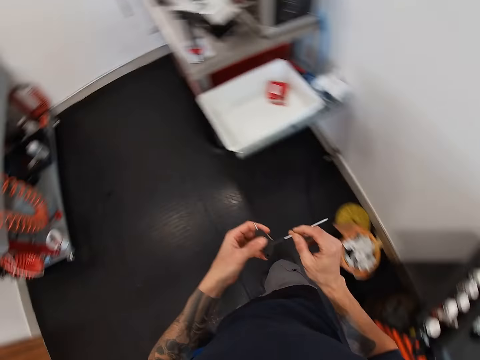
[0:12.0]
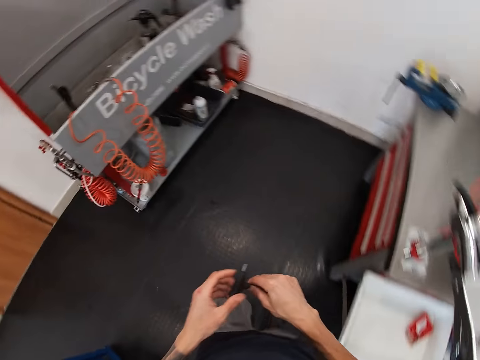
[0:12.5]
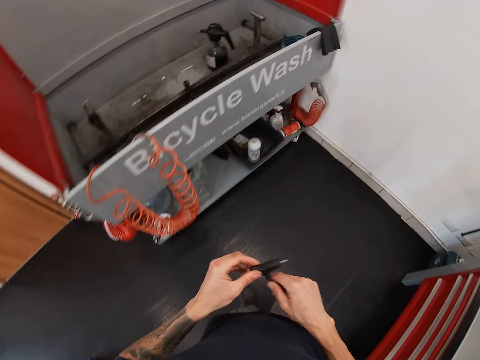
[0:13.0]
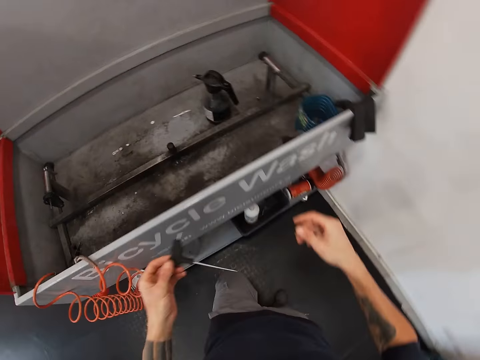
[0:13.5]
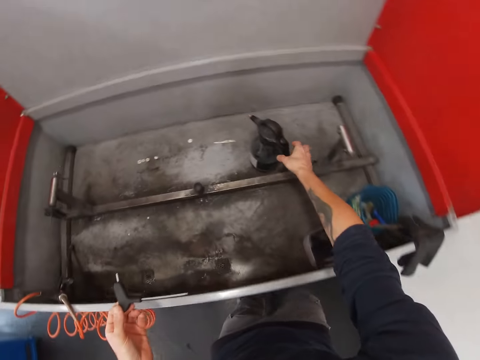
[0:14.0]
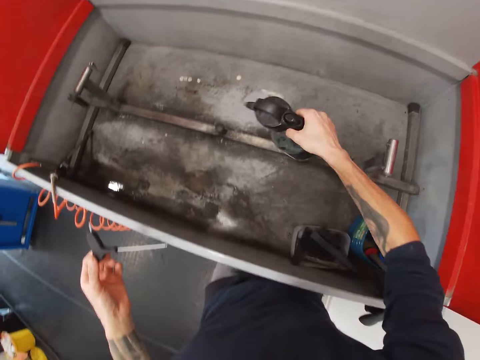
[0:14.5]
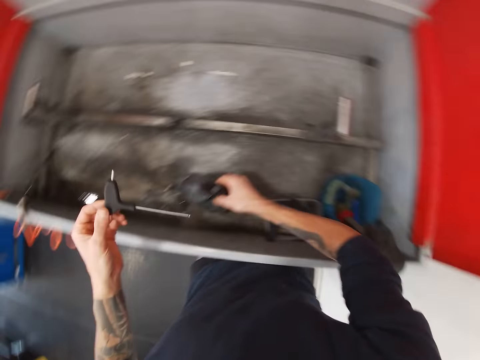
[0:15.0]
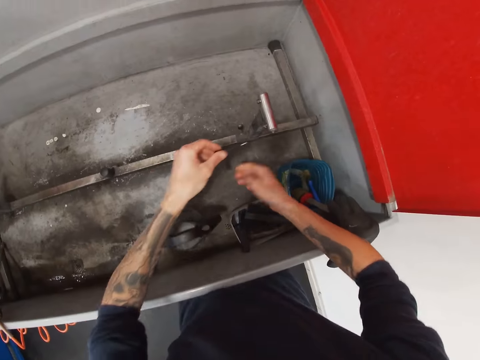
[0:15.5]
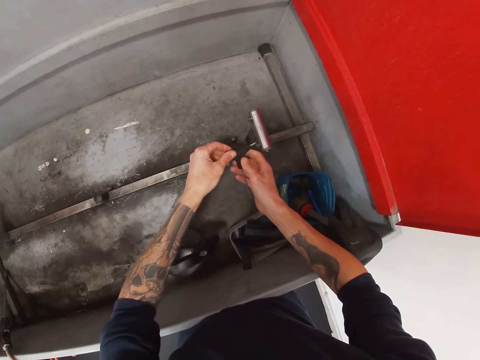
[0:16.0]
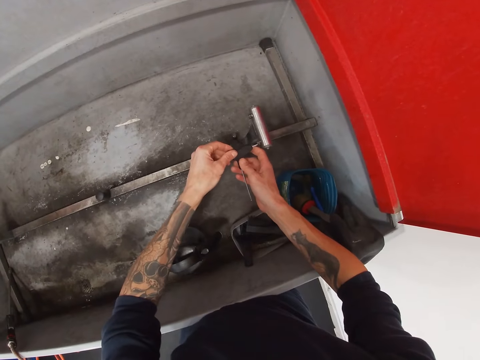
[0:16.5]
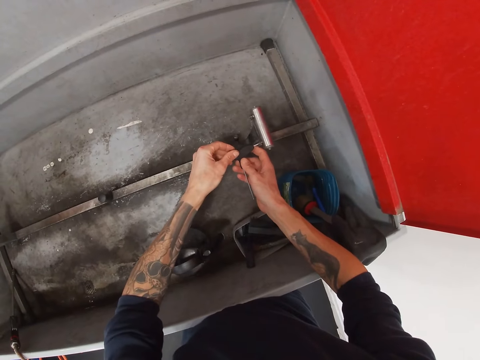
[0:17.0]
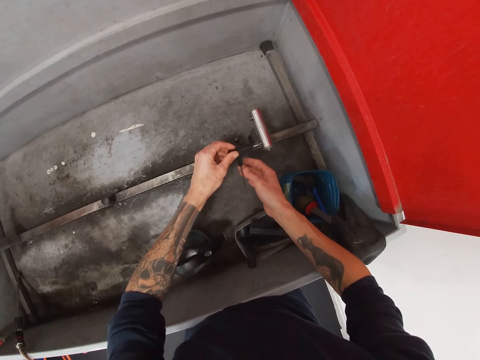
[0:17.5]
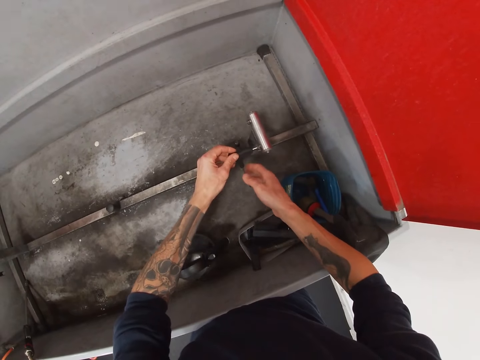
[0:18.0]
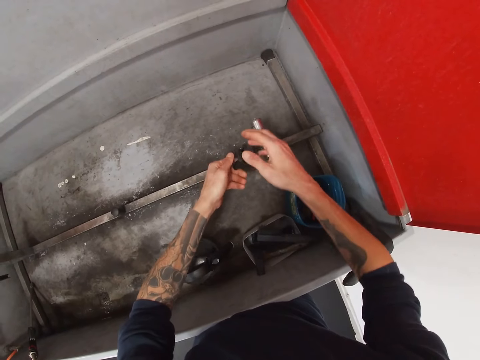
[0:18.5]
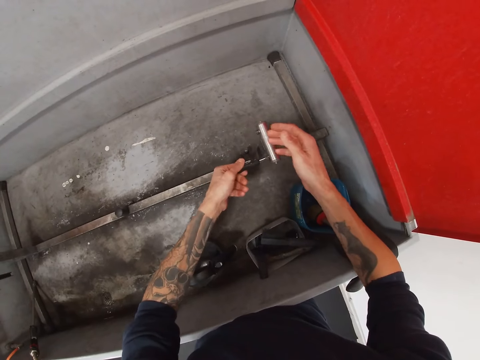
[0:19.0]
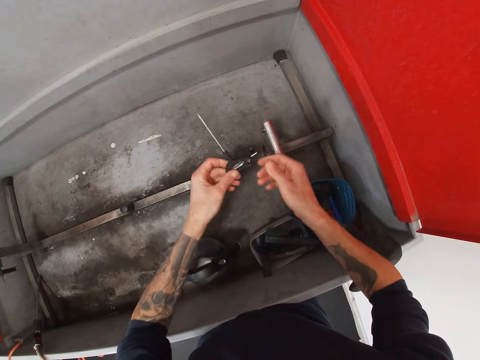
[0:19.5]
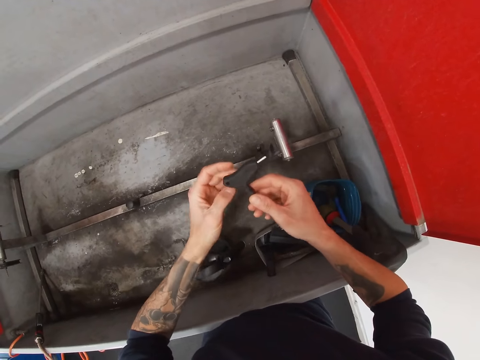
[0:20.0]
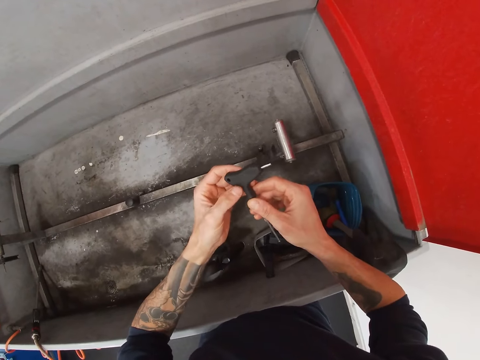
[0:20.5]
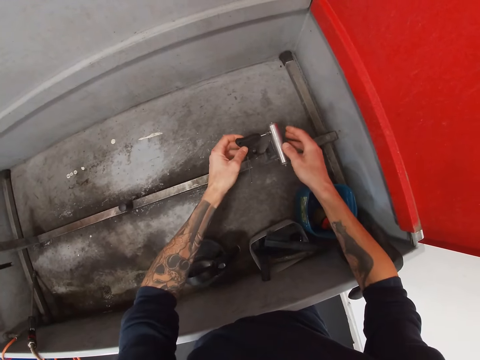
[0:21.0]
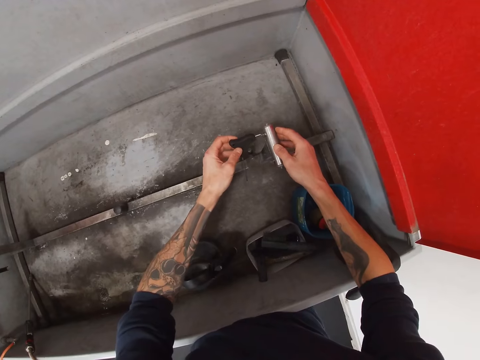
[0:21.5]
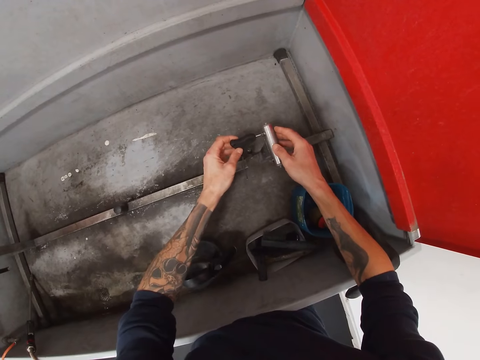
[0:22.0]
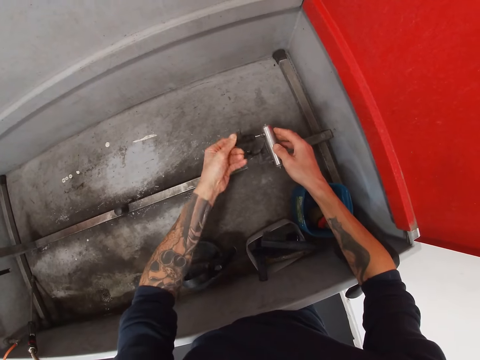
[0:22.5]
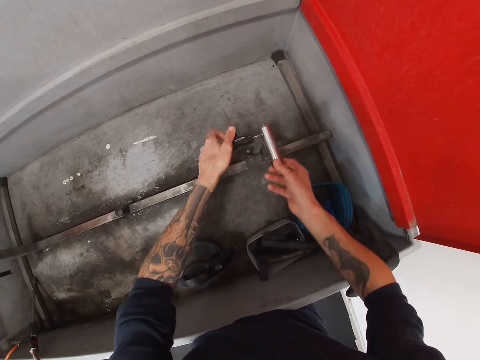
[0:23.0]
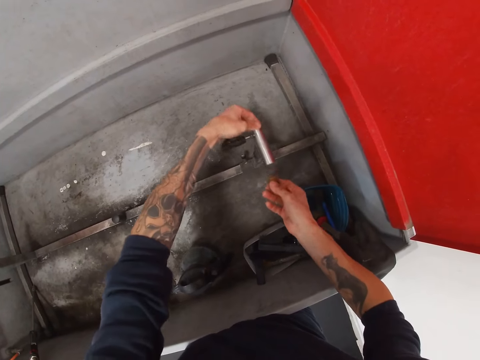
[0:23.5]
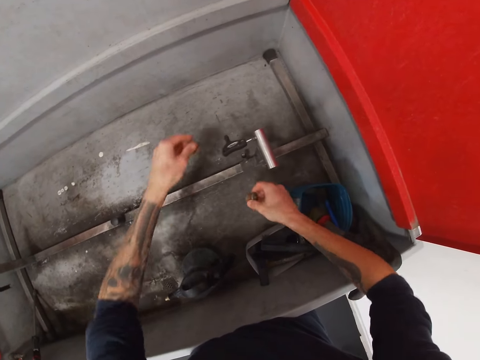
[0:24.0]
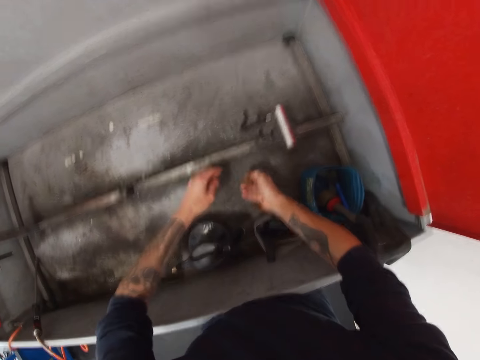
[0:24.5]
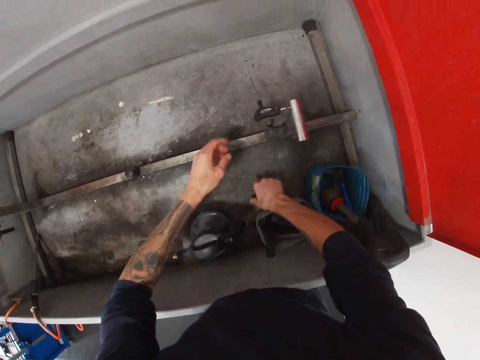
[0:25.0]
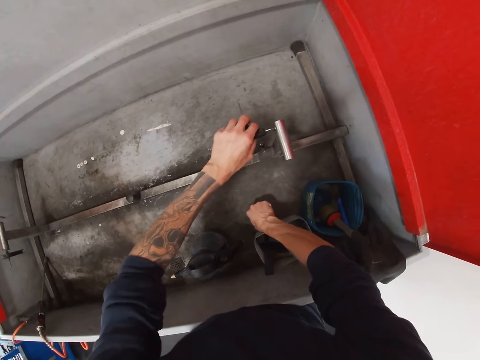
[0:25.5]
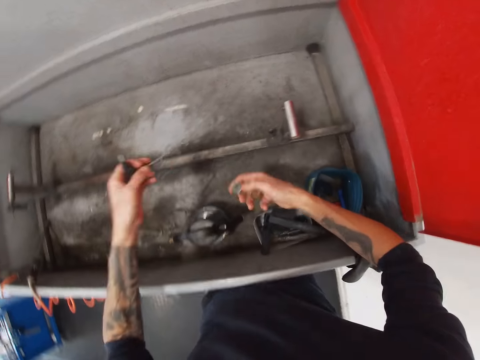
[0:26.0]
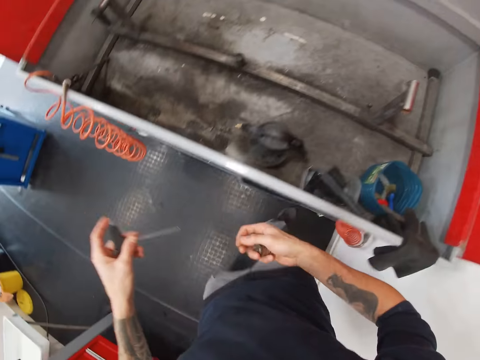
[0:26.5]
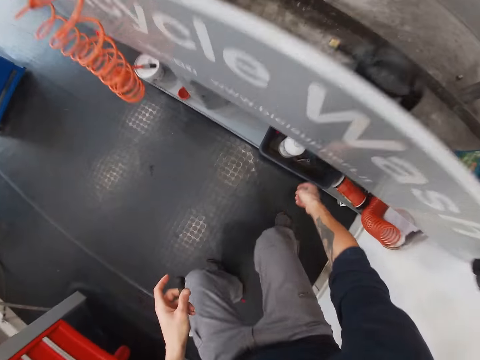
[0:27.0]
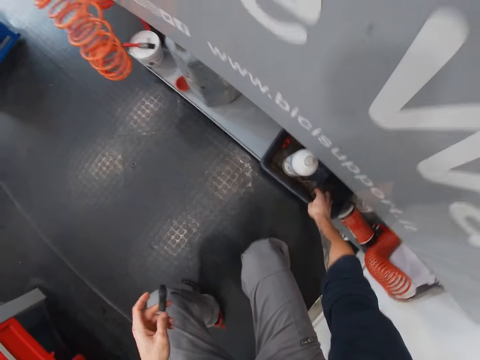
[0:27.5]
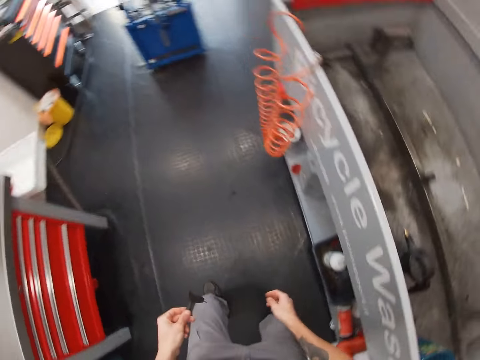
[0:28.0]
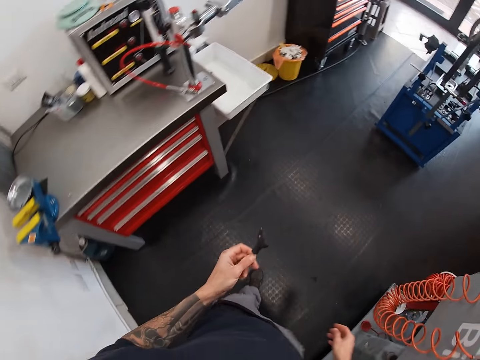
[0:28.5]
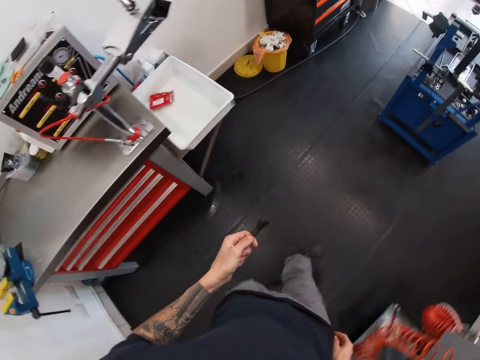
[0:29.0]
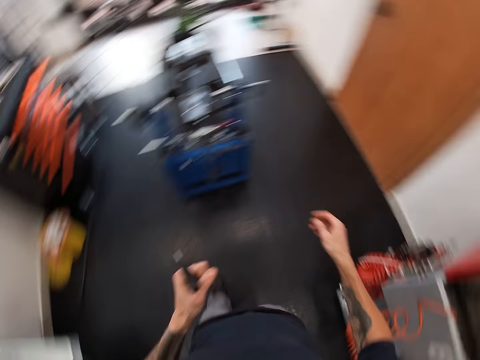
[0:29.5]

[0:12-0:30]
The camera wearer carries a spray bottle with his right hand. He moves the spray bottle, drops the spray bottle, and loosens a bolt nut with the hex wrench. He looks at the spanner. He loosens the bolt nut with the hex wrench again. He removes the bolt nut, drops the bolt nut in the bicycle wash machine, and removes the hex wrench with his left hand. He drops the bolt nut underneath the bicycle wash machine.

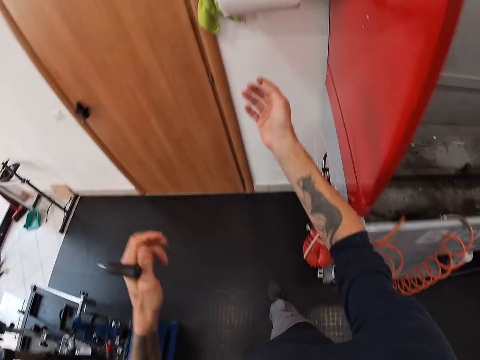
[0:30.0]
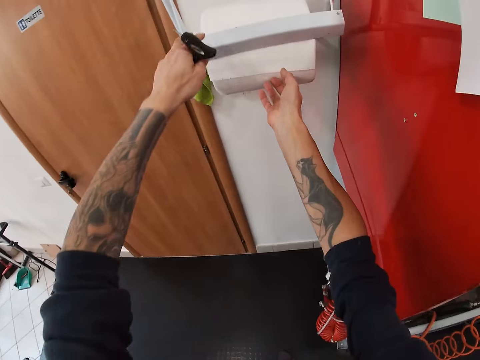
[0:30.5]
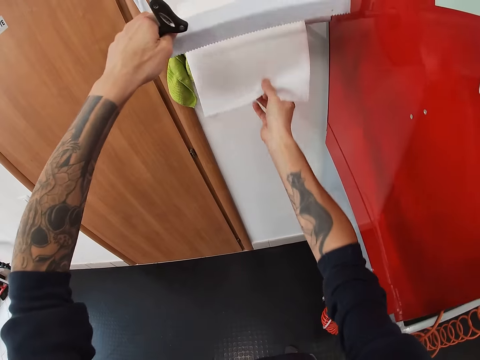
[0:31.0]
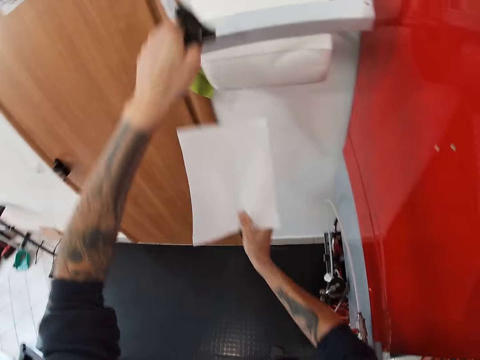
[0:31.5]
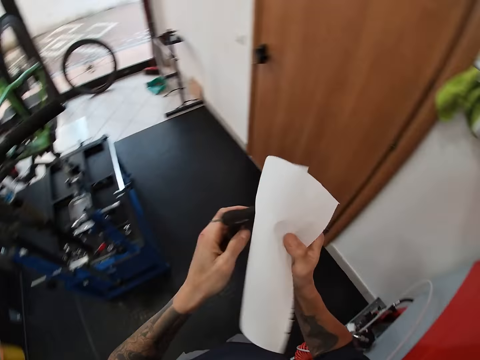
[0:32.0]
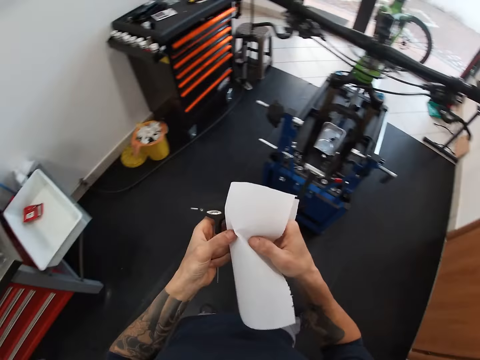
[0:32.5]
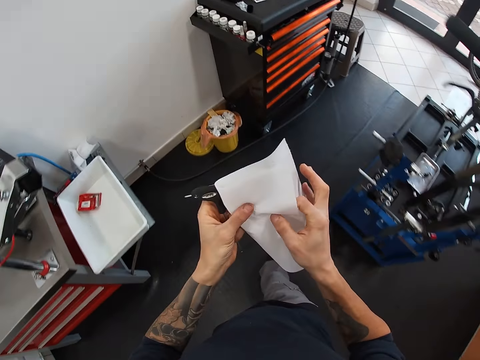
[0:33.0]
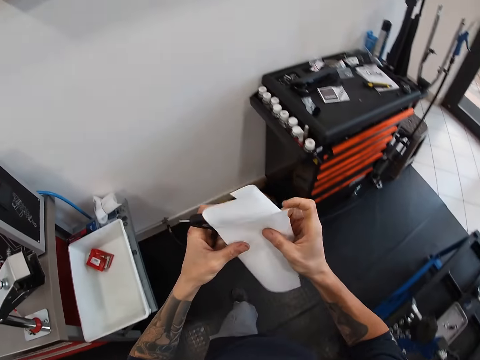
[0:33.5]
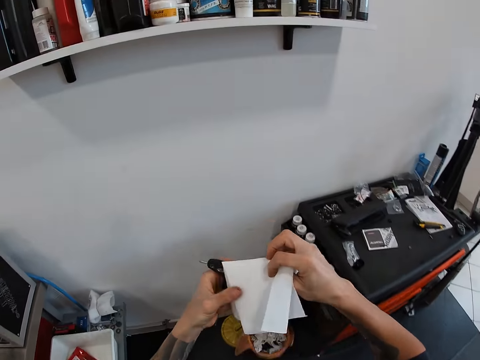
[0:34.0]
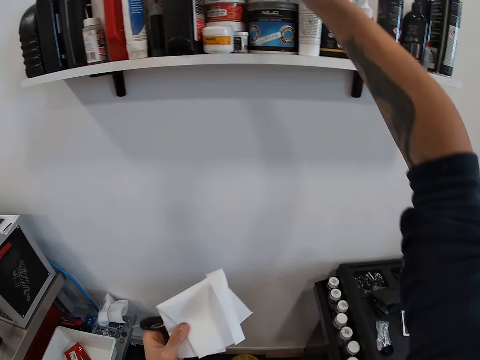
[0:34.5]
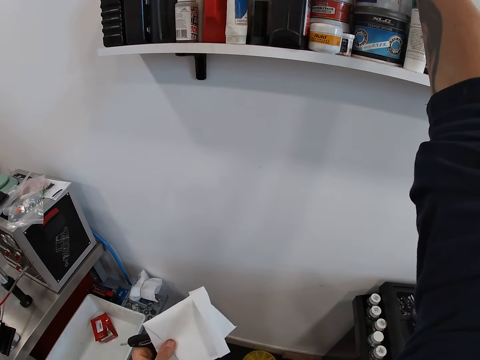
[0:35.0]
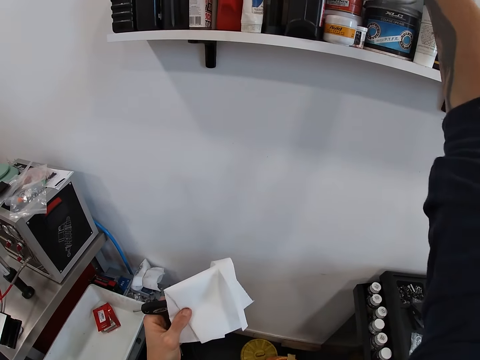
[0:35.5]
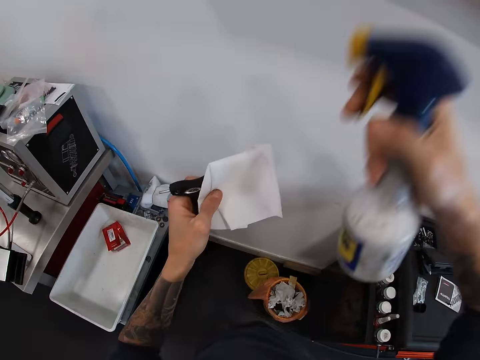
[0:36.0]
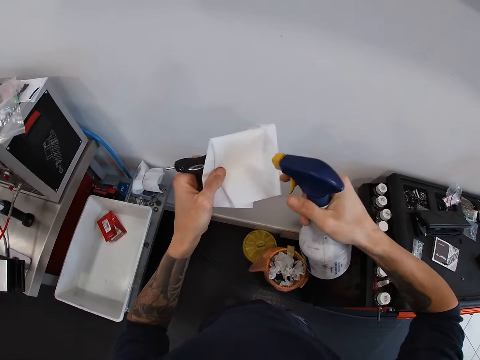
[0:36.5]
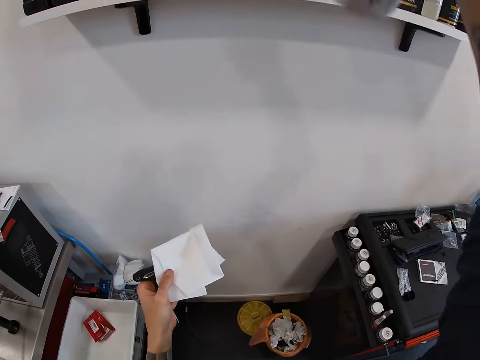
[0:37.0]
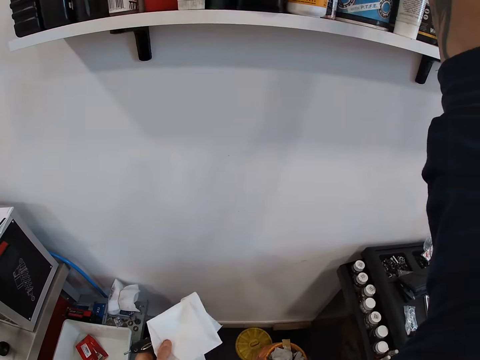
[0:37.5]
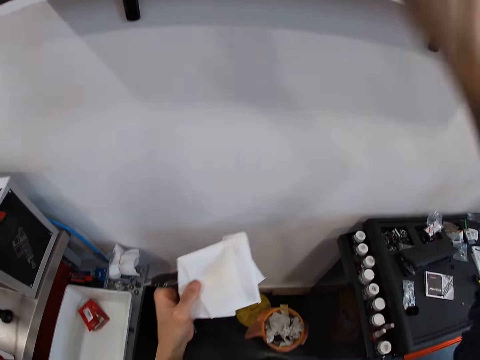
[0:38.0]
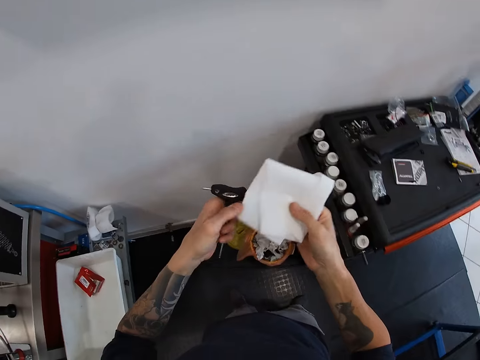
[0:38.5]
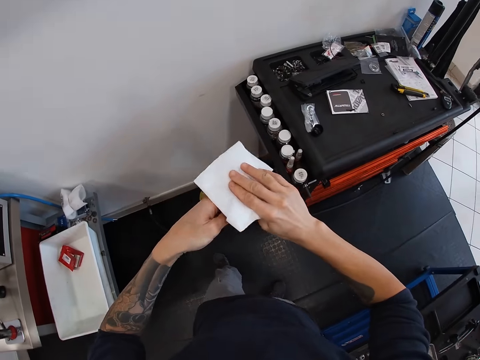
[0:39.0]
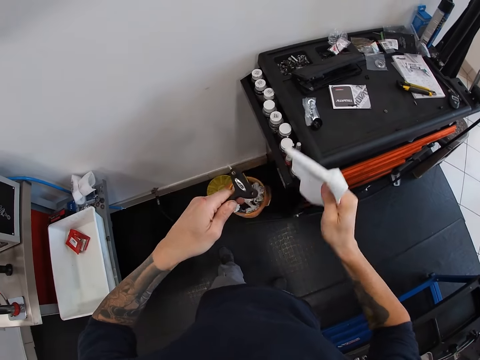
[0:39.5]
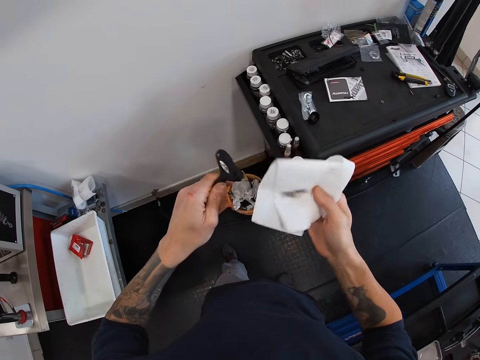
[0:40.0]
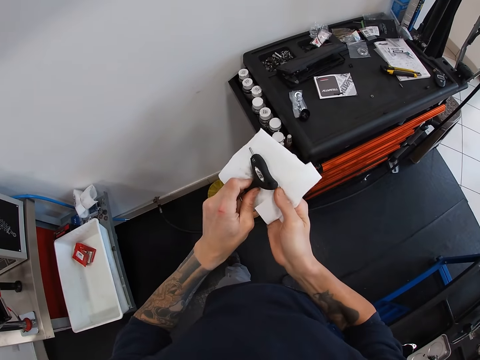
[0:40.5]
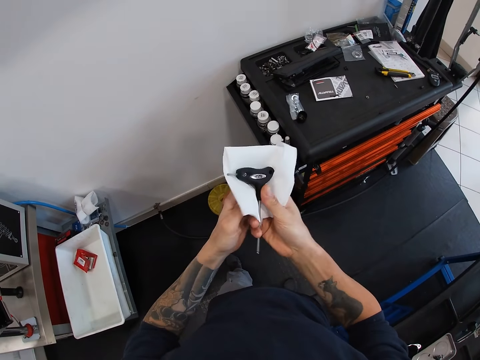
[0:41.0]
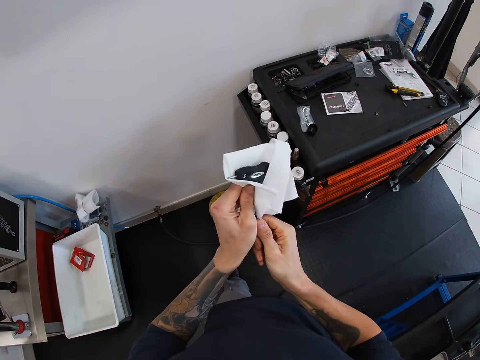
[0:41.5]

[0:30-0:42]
The camera wearer carries a tissue paper with his right hand. He takes the tissue paper. He cleans the hex wrench with the tissue paper. He folds the tissue paper. He carries a spray bottle with his right hand. He sprays the tissue paper. He keeps the spray bottle. He cleans the hex wrench with the tissue paper.
